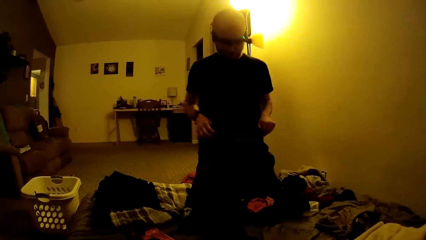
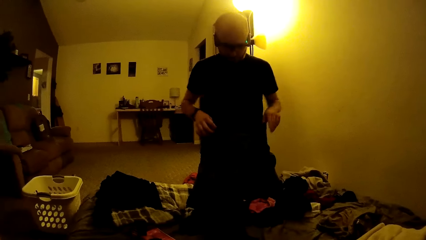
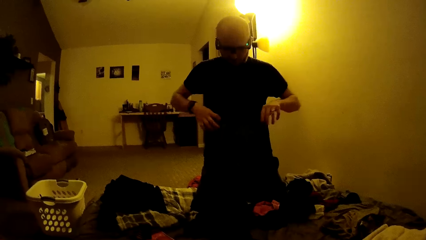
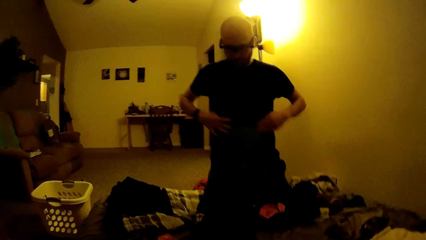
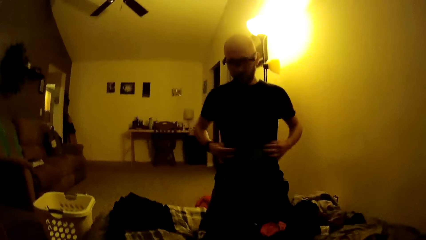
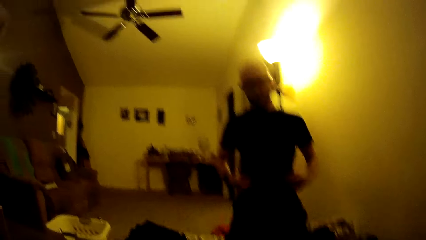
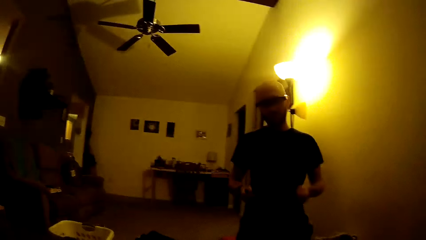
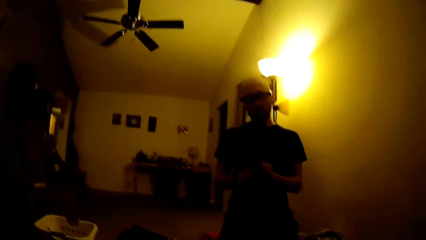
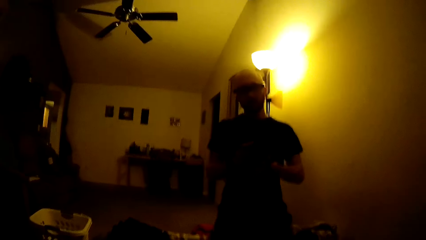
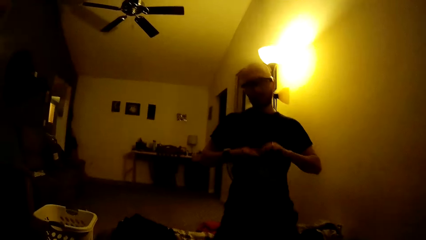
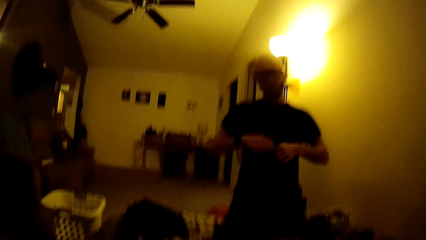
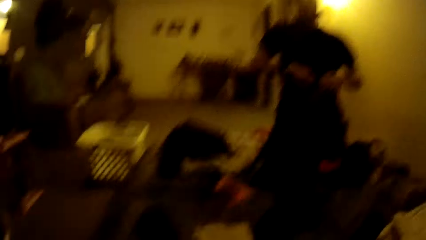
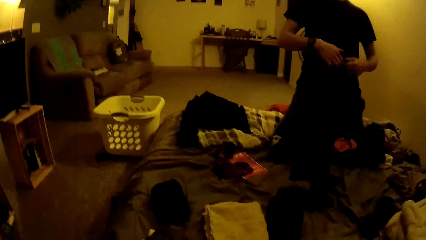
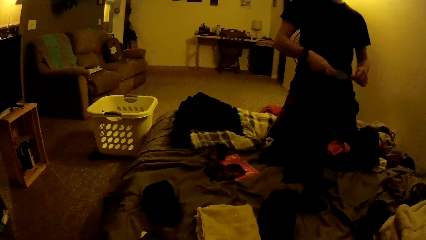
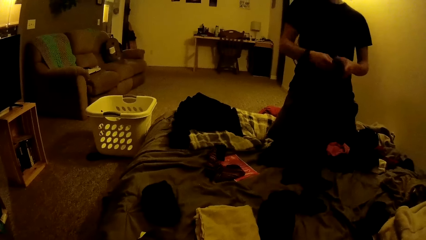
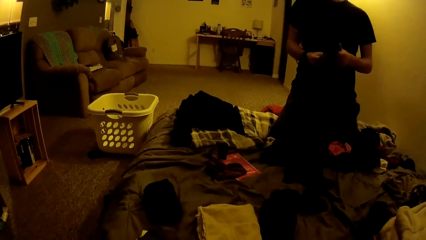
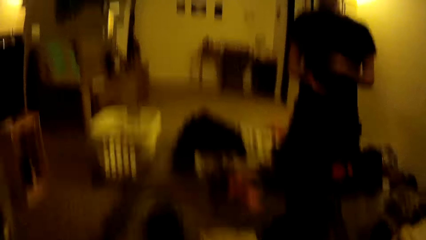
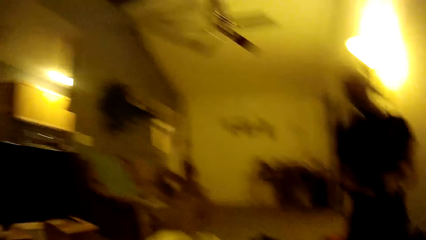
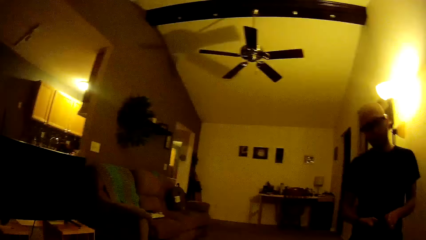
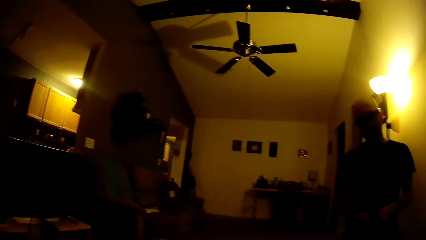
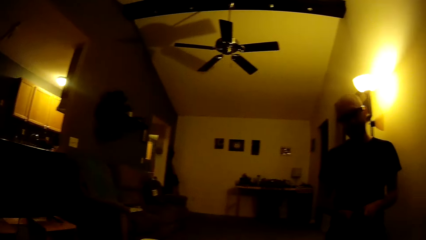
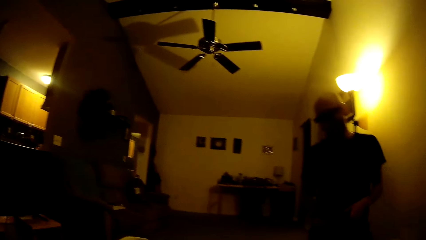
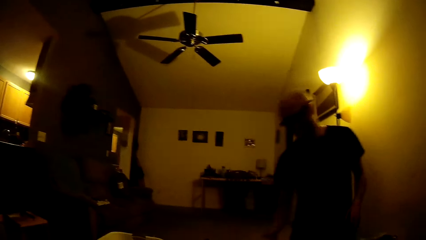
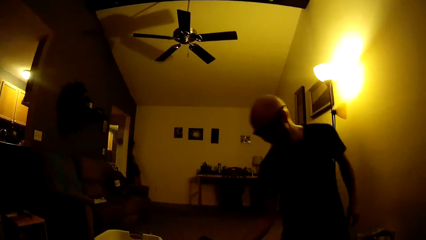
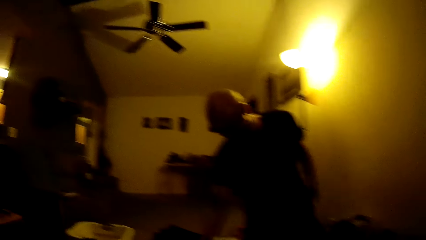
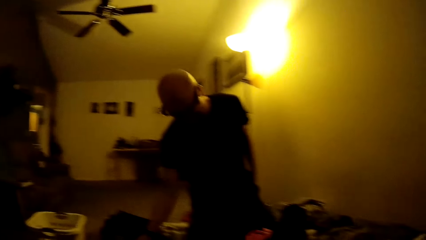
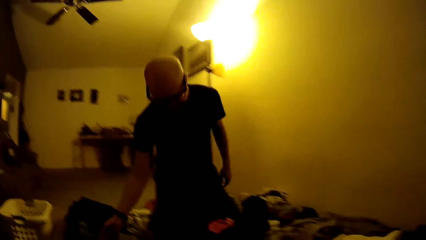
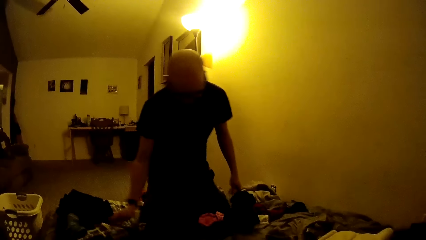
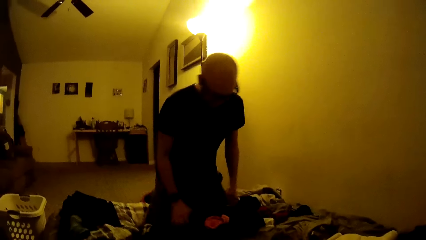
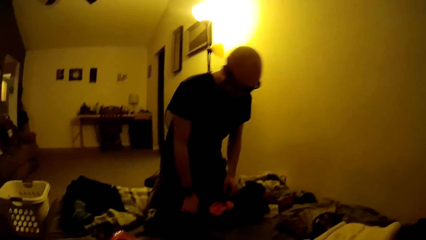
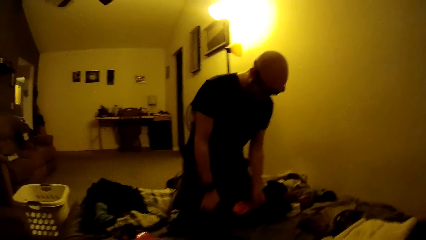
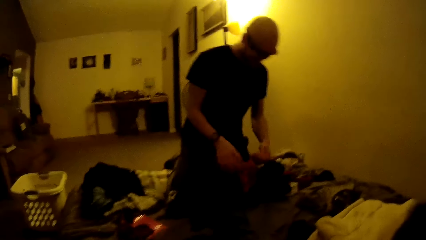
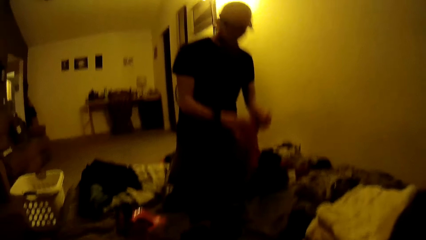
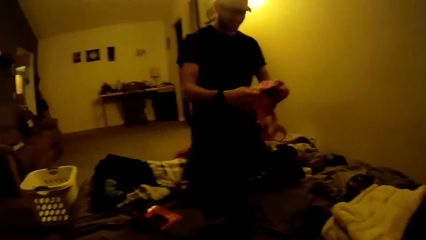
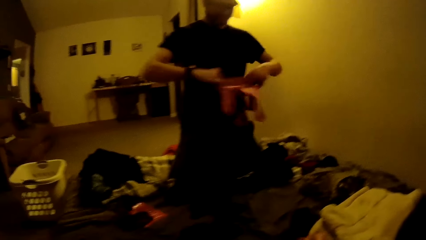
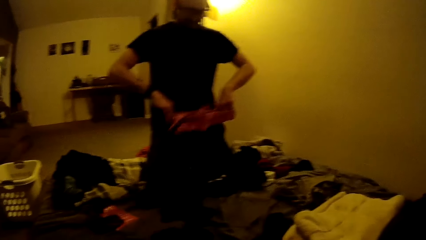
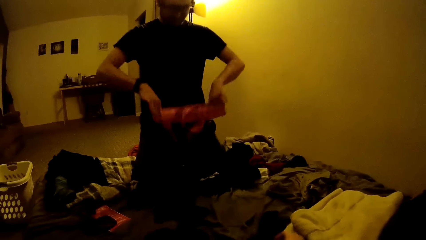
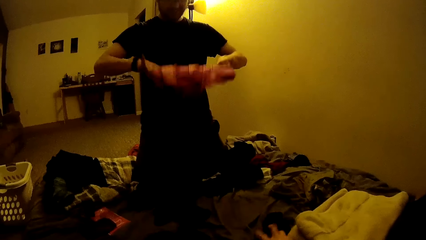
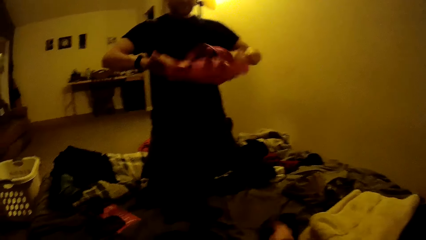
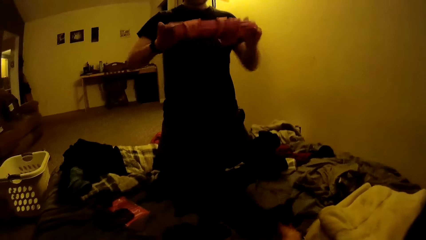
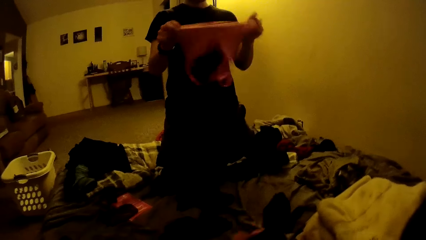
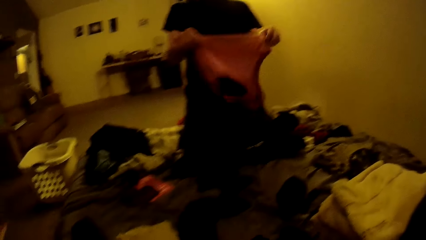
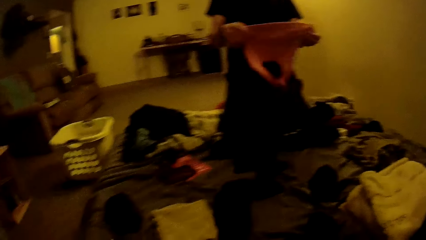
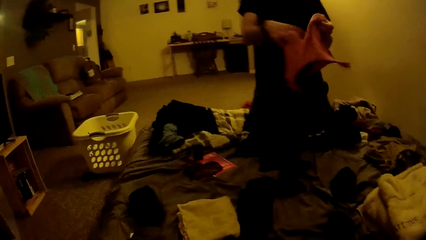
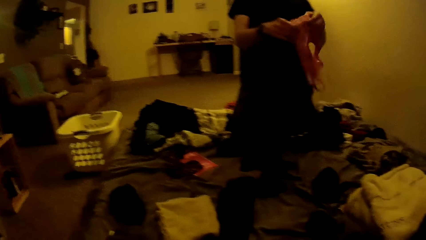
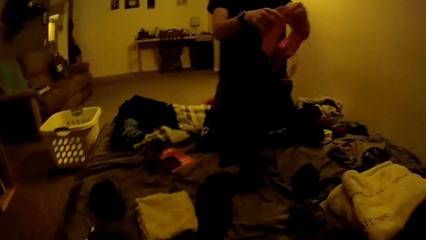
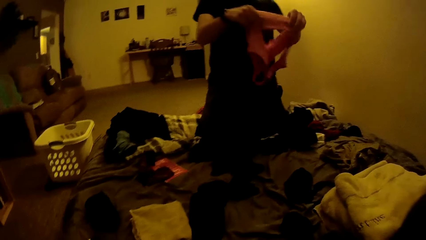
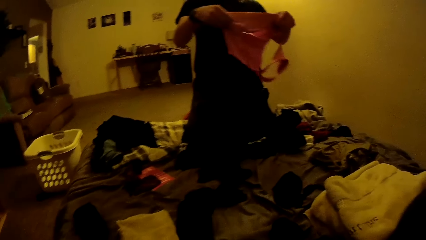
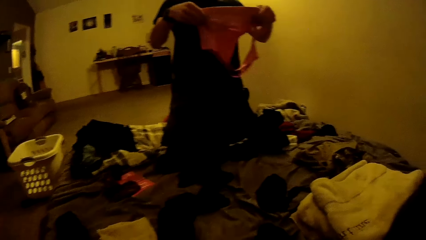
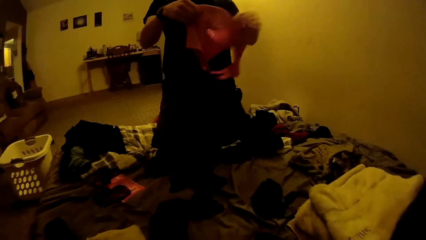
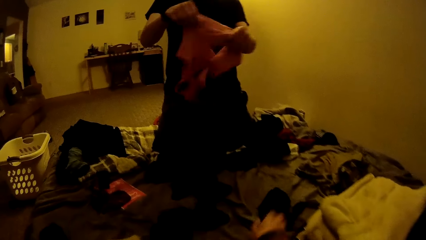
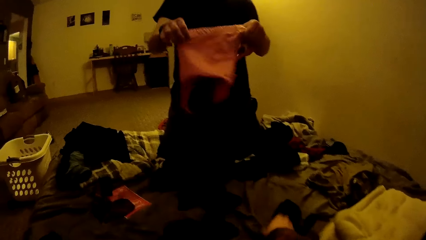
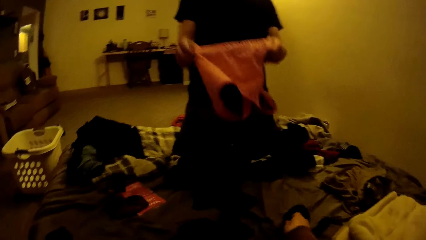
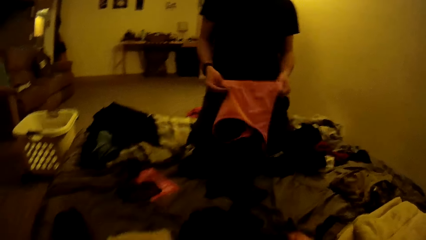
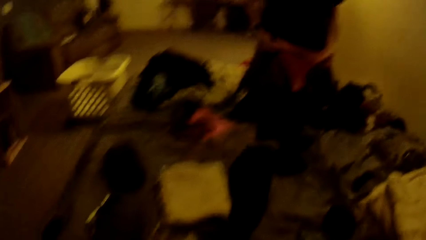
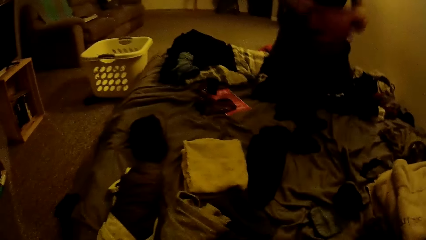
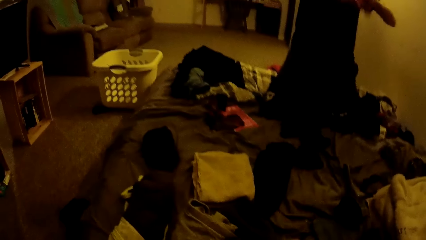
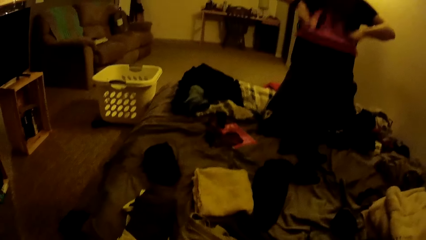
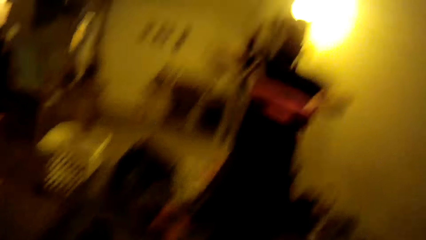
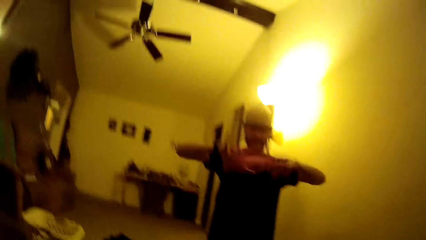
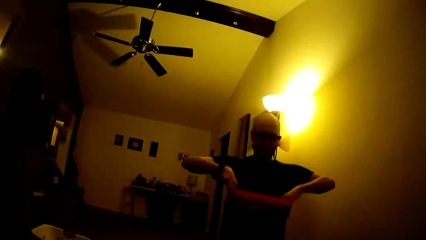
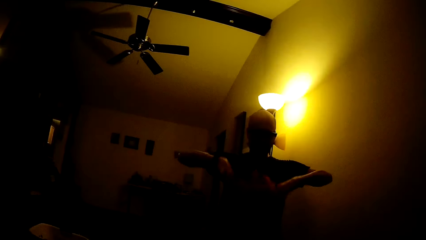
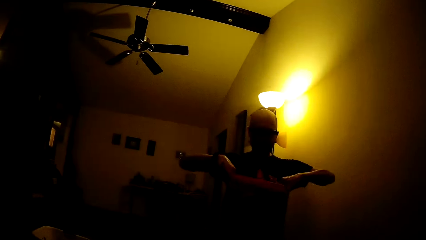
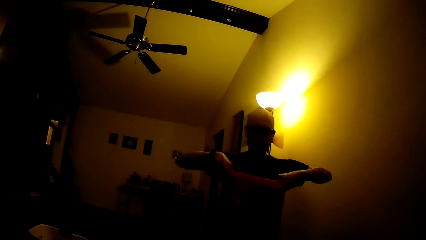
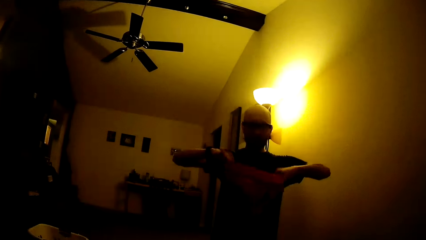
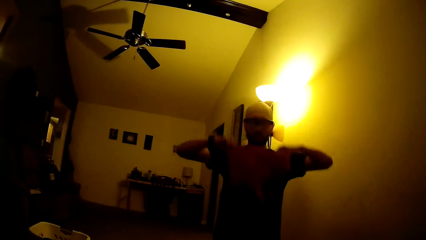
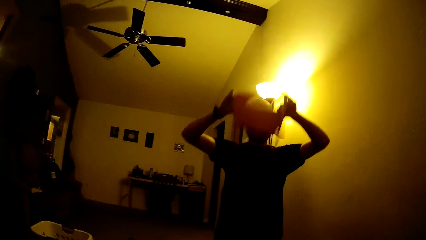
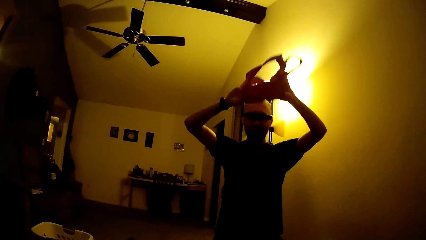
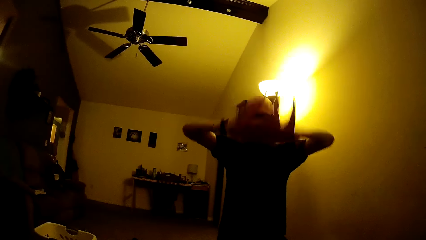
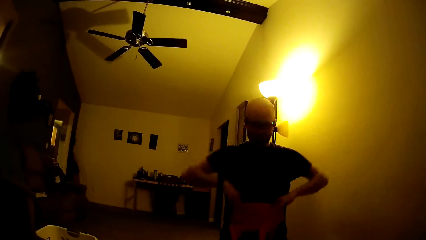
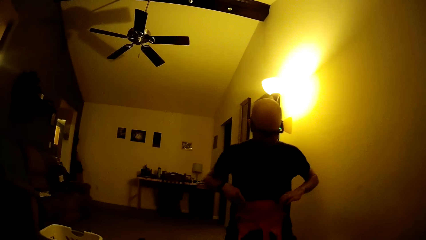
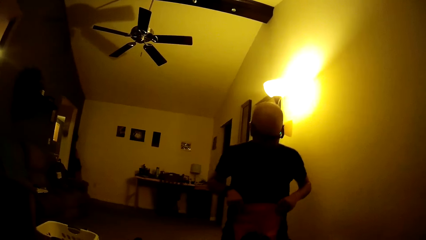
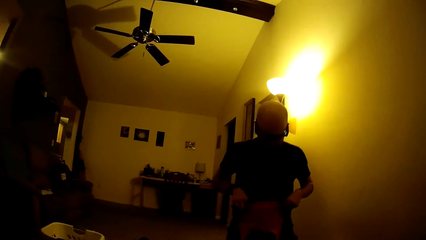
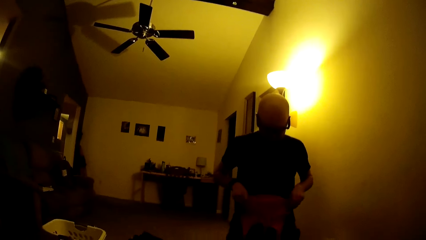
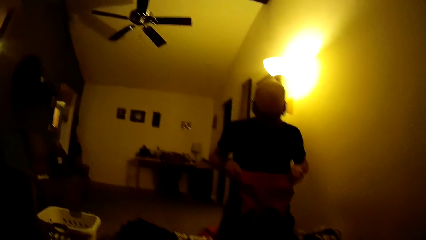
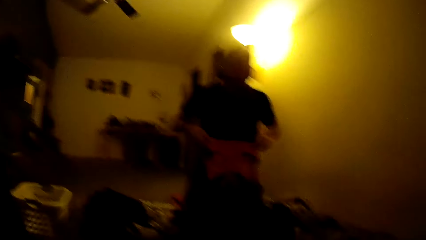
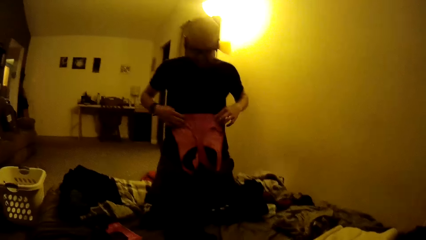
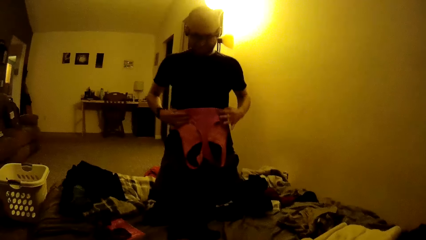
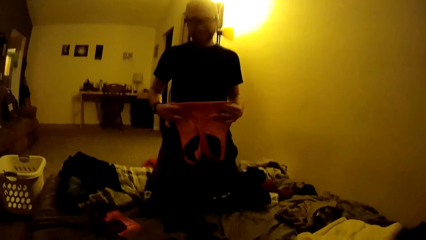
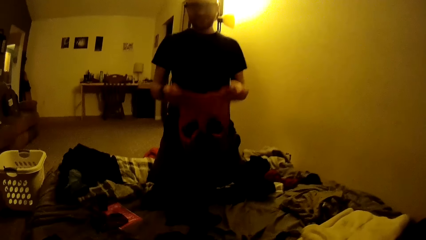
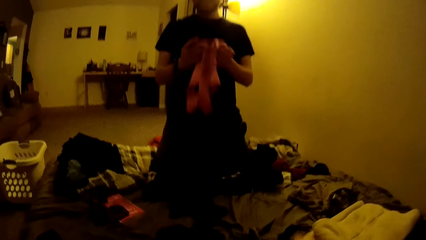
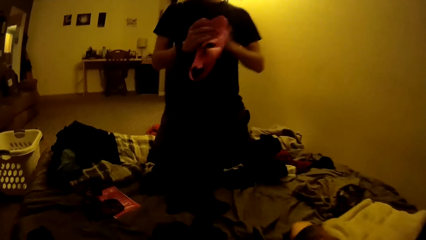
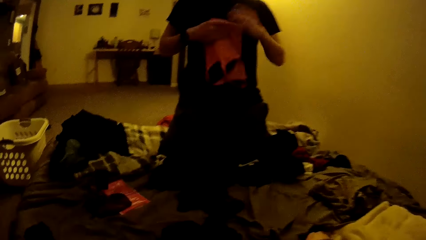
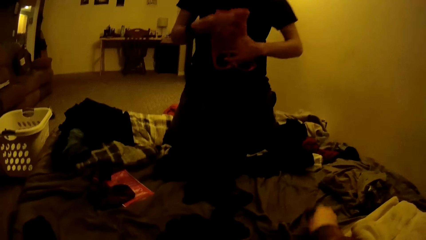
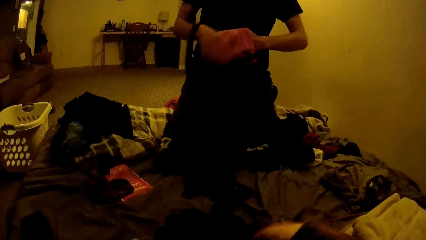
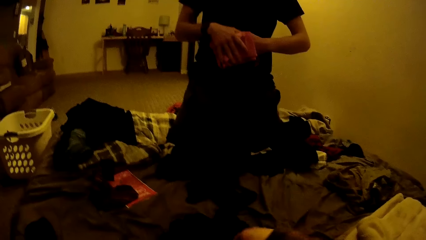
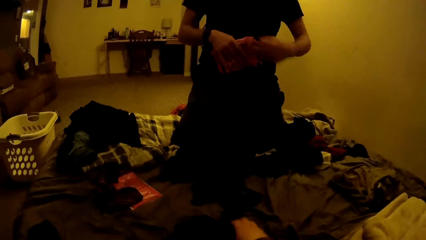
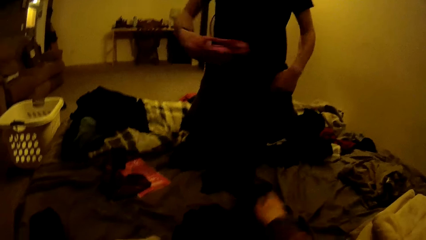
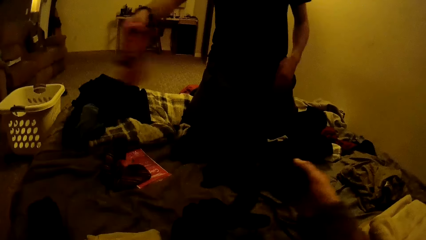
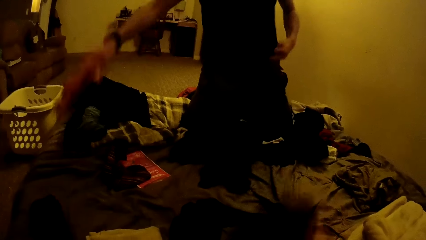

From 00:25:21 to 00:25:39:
The man folds the cloth with both hands. The man drops the cloth on the bed with his right hand. The man picks a sports bra on the bed with his left hand. The man folds the sports bra with both hands. The camera wearer picks a cloth on the bed with her right hand. She picks a cloth on the bed with her right hand again.
